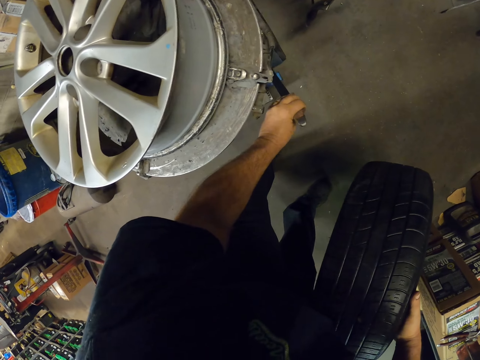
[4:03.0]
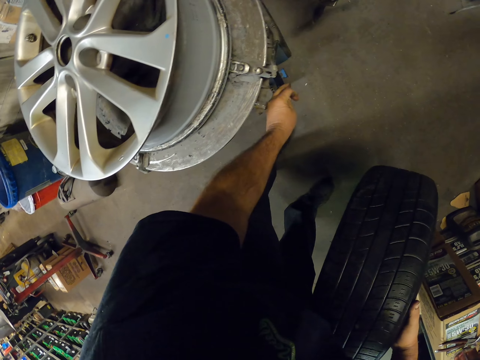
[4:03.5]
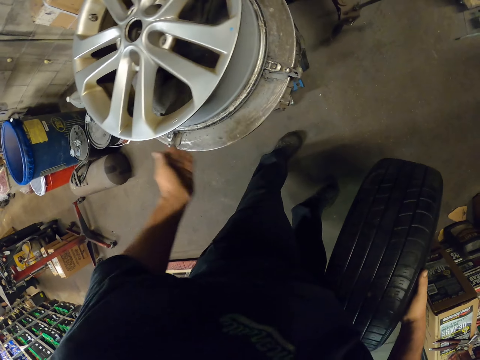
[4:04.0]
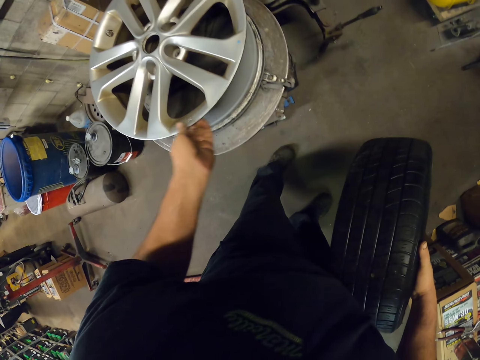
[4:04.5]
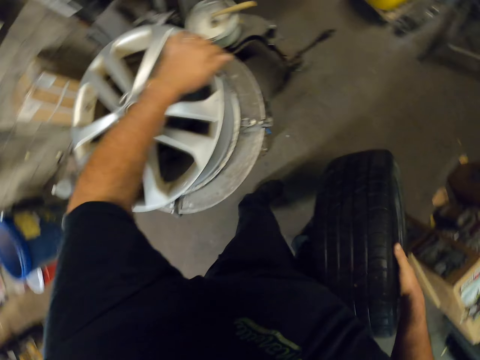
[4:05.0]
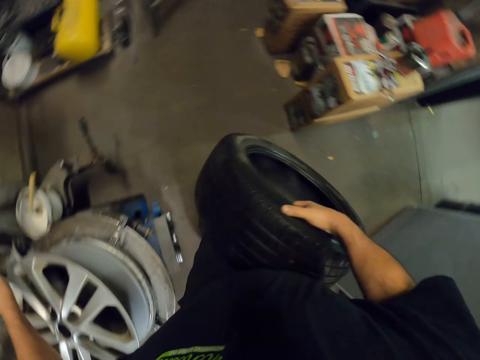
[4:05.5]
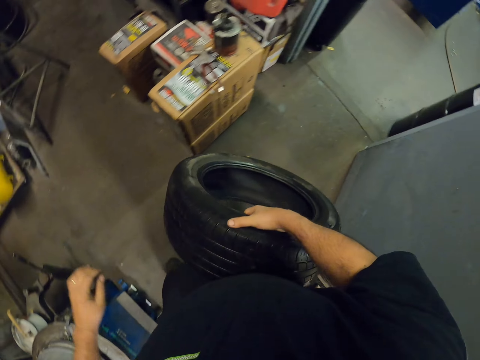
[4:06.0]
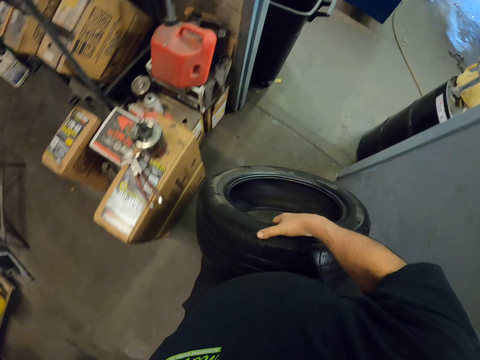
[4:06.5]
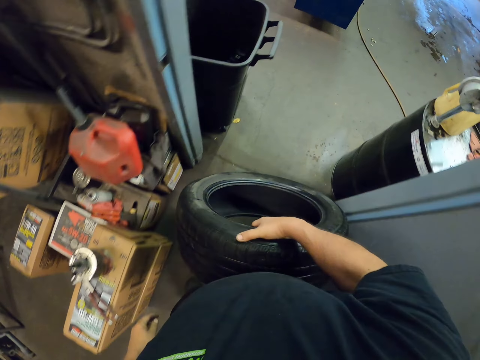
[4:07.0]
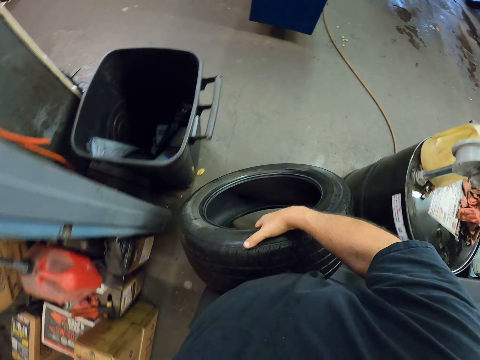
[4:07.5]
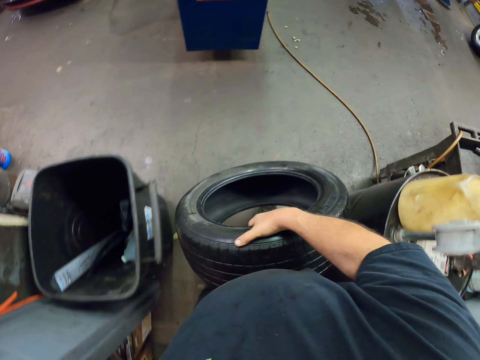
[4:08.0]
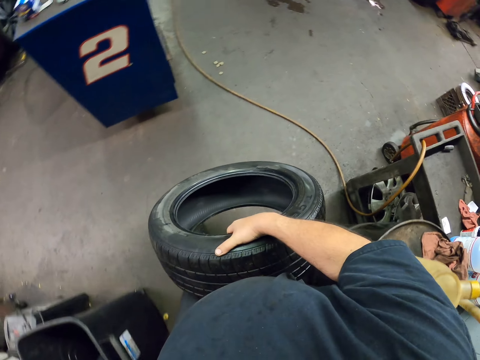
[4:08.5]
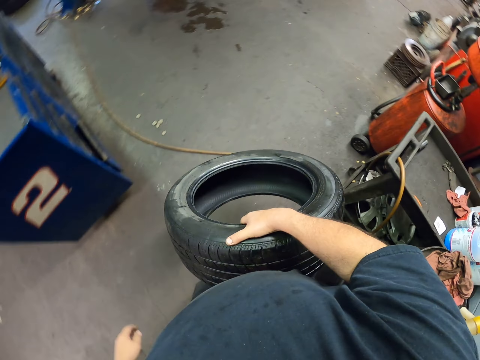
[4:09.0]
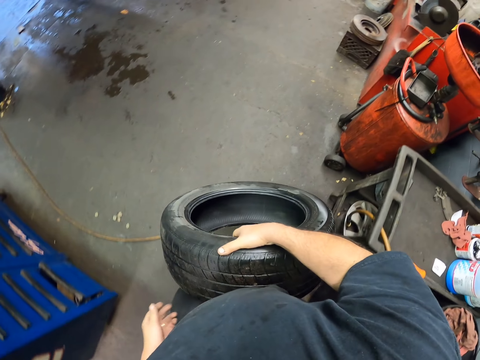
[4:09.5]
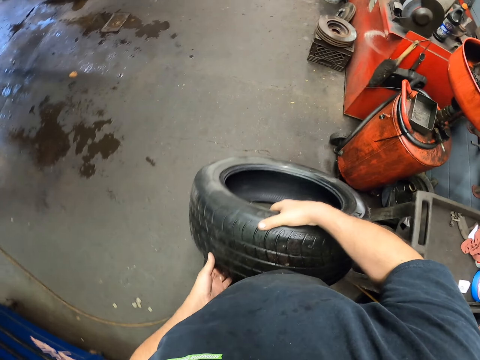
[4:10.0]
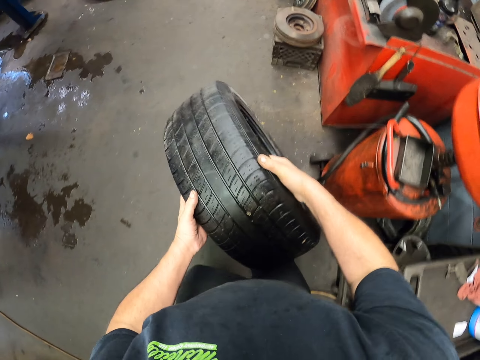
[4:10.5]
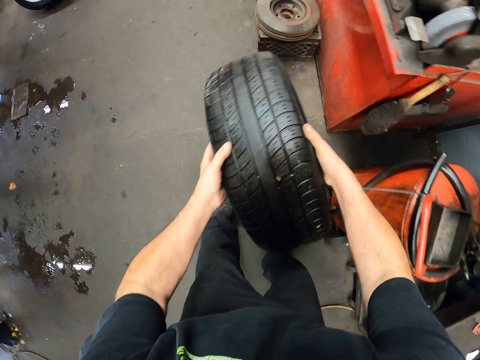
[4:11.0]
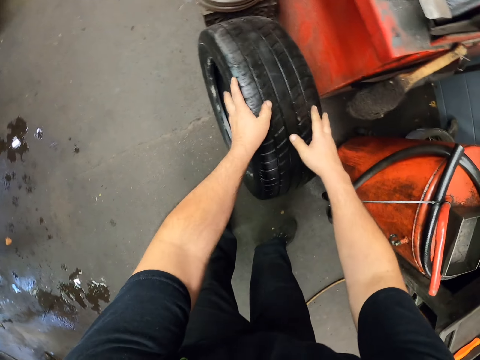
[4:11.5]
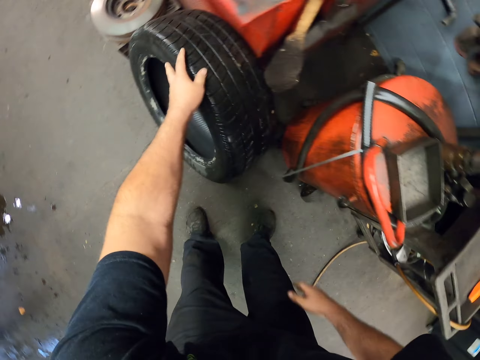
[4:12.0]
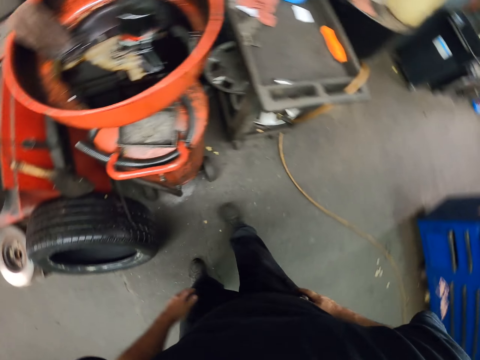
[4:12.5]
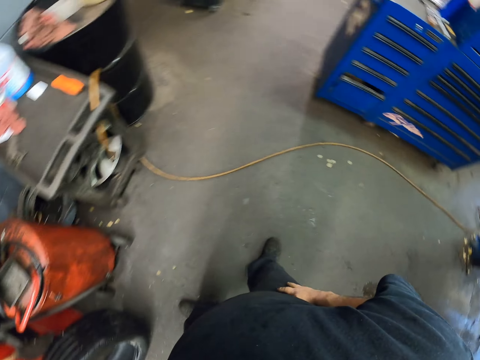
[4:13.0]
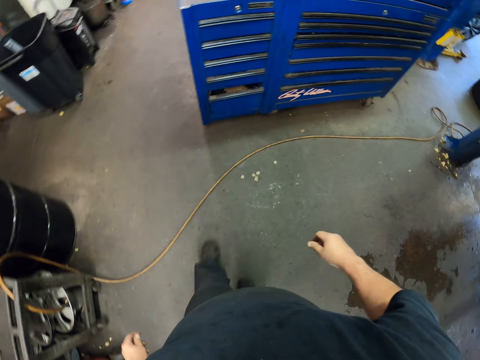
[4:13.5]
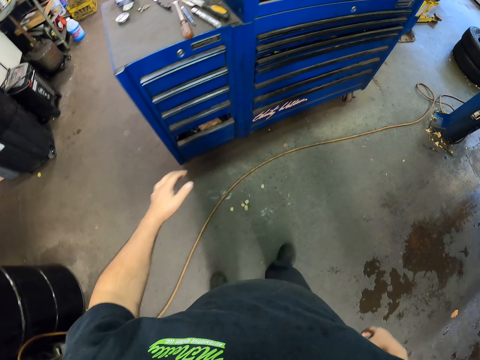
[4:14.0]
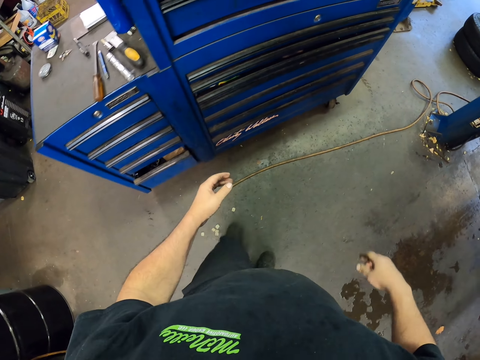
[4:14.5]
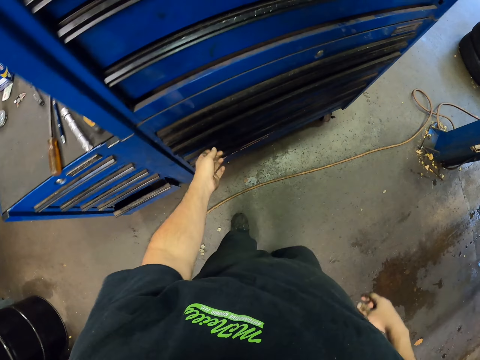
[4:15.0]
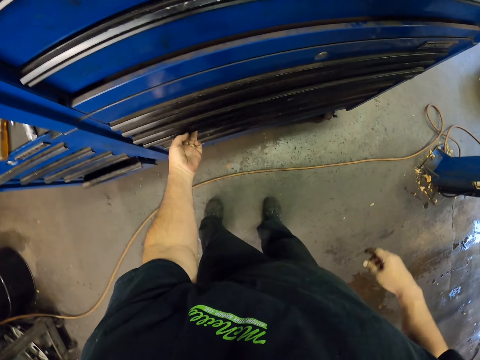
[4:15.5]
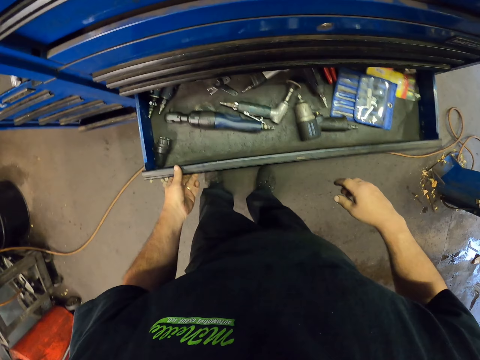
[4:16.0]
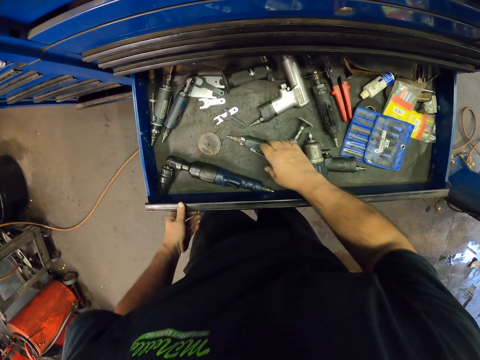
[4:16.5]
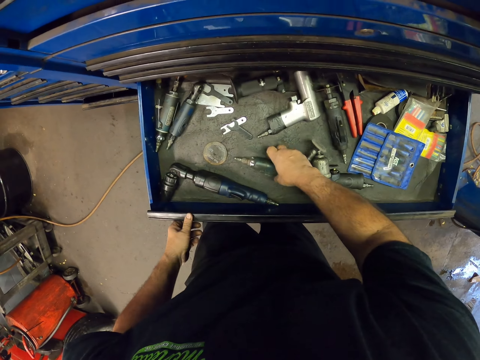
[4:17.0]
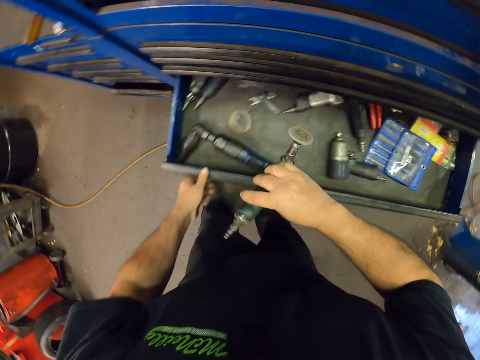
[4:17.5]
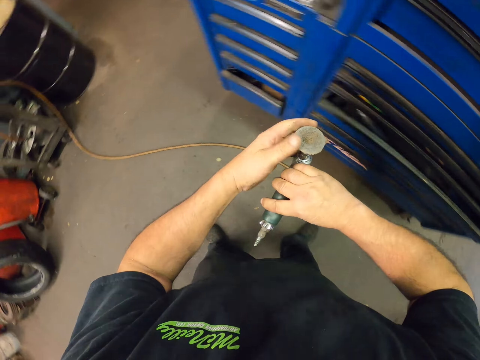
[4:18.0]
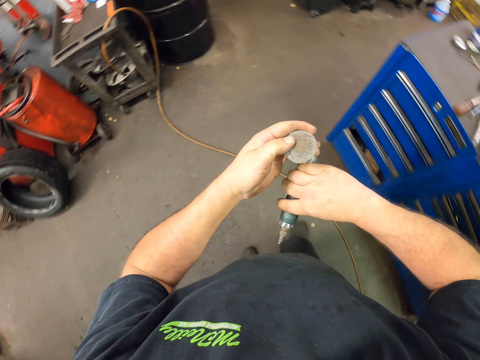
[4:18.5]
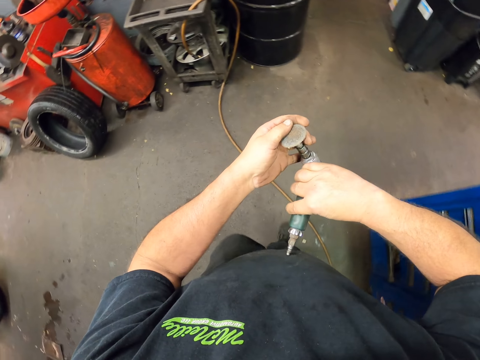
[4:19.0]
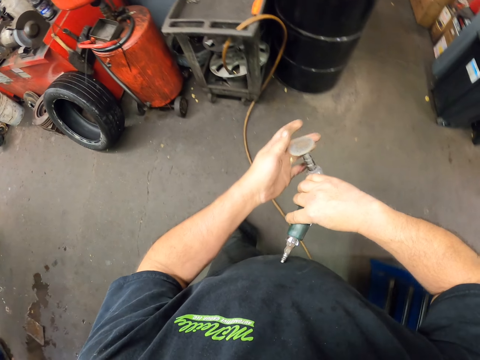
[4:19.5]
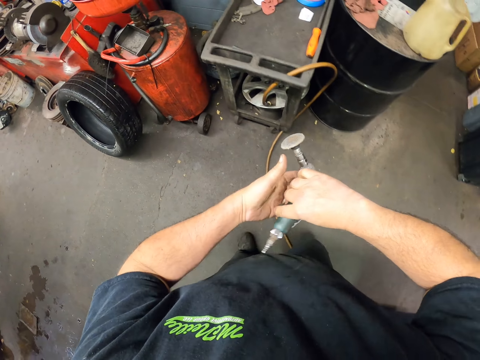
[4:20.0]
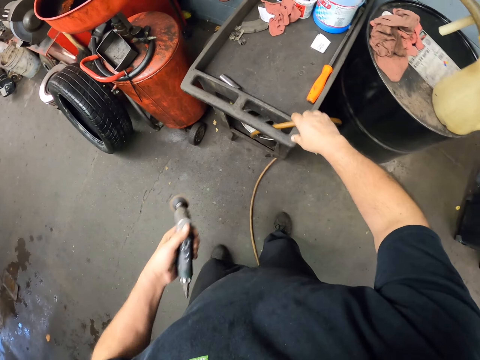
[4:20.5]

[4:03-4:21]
The camera wearer puts the tire down. They lift up the tire, touch the rim, take the tire outside and move around. They put the tire down. They turn around. They open a tool box or shelf. They pick up a grinder or pressure gun.

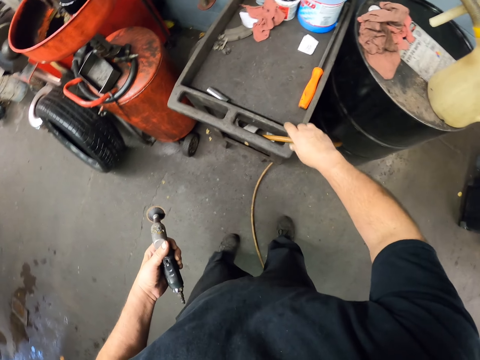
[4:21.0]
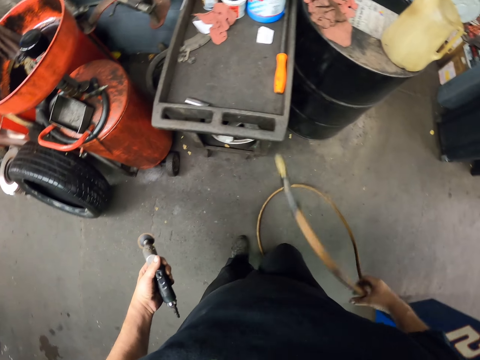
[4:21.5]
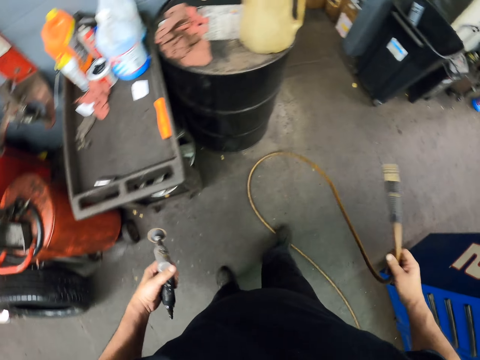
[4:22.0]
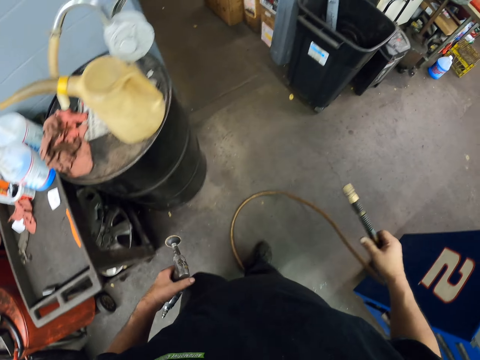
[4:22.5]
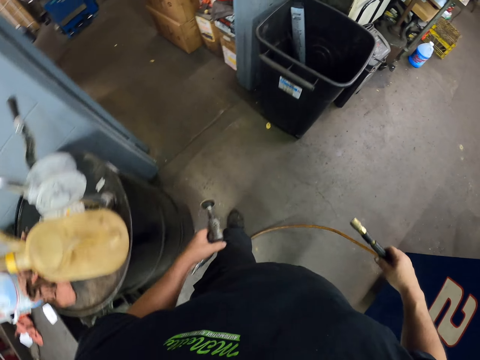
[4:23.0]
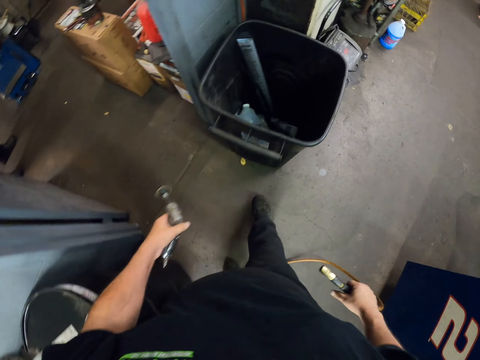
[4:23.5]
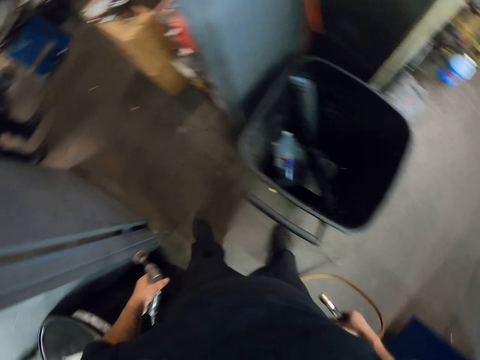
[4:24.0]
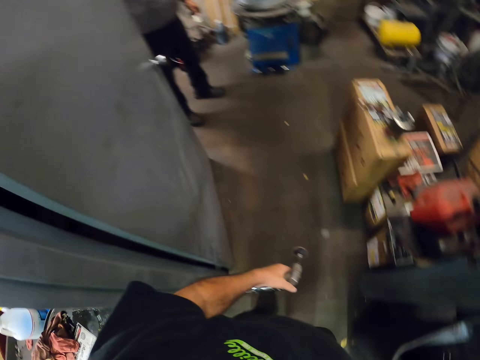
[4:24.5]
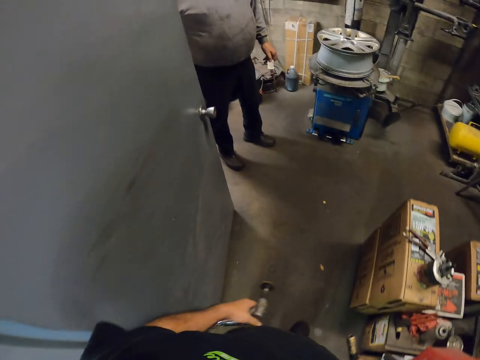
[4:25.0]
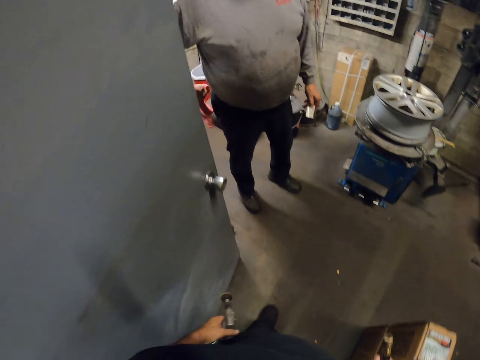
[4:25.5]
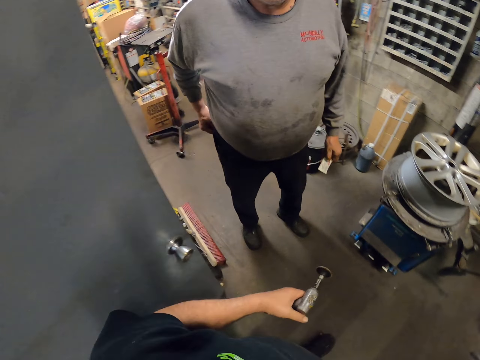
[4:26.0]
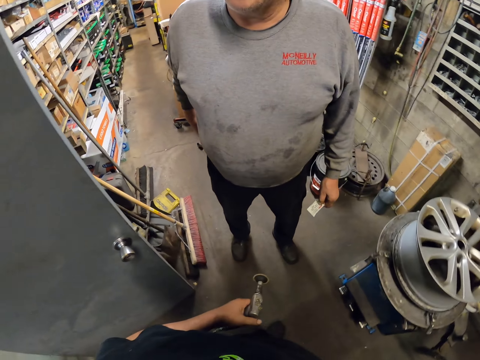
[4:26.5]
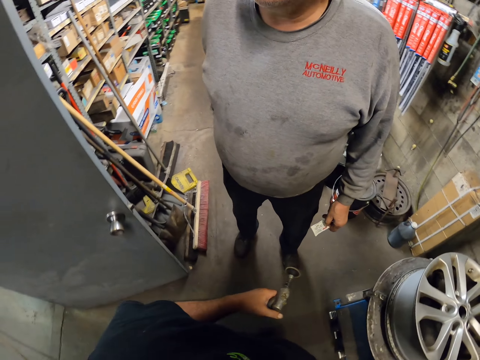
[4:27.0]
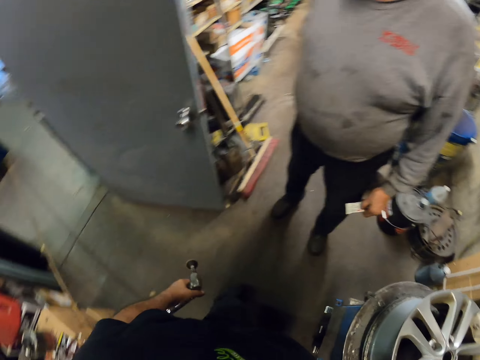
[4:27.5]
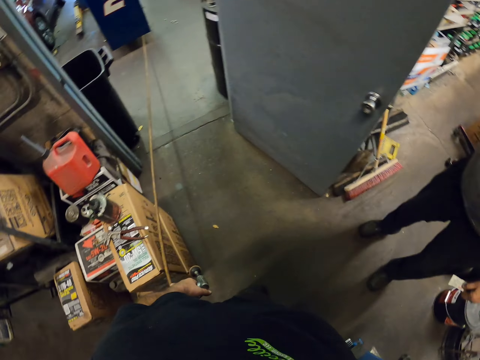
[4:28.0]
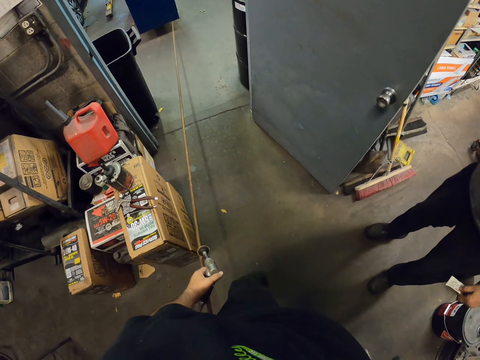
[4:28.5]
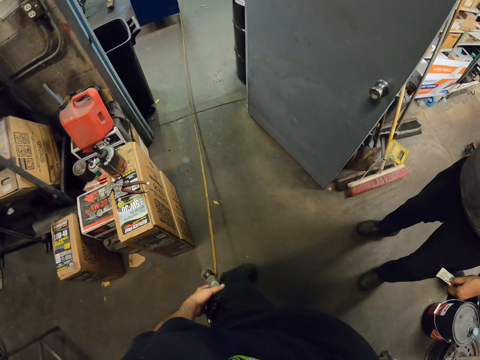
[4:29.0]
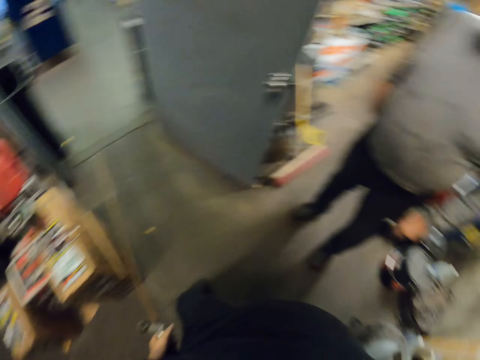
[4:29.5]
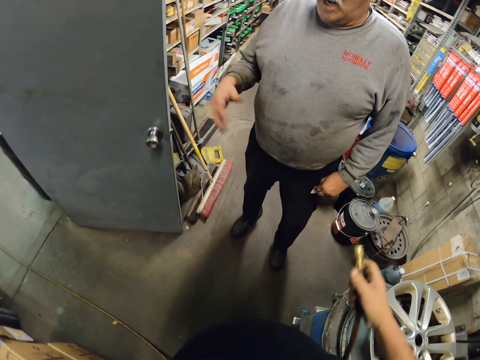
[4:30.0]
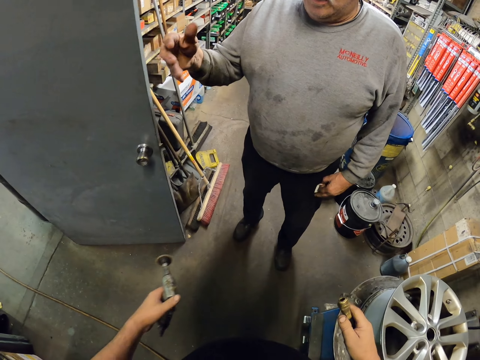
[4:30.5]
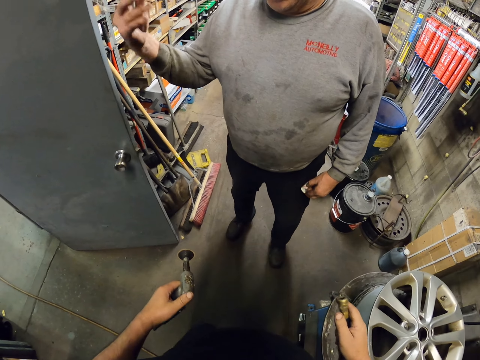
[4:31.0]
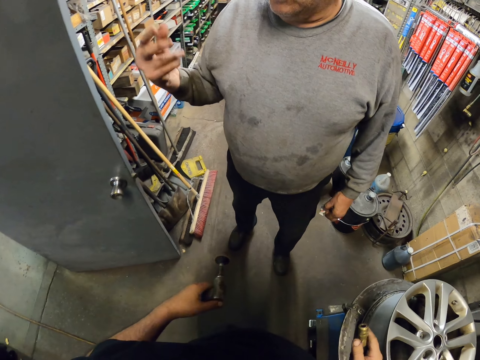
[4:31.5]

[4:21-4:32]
The camera wearer takes a wire or tube. They spit in the dustbin. A man stands in front. The camera wearer walks forward and talks with the man. They pull the wire. They lift the tube.
